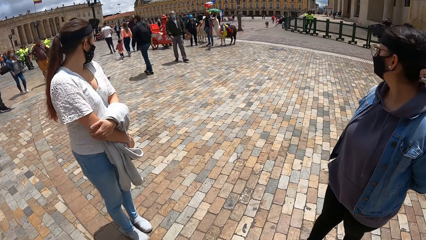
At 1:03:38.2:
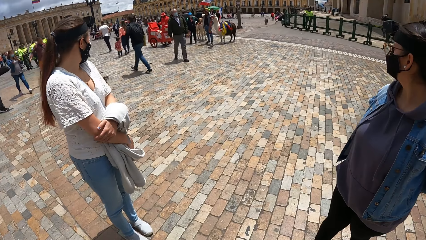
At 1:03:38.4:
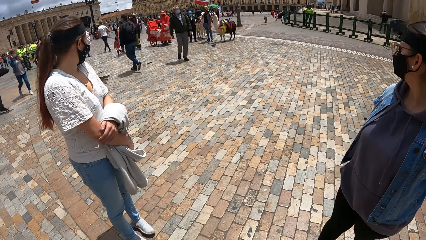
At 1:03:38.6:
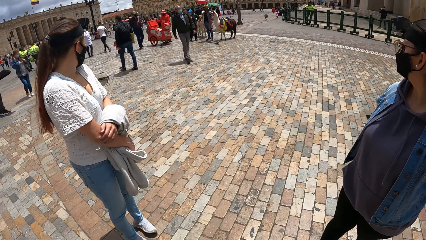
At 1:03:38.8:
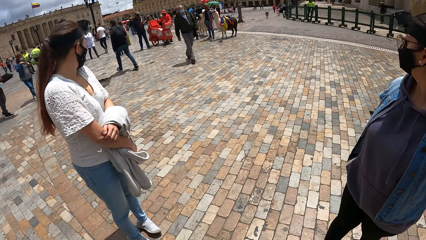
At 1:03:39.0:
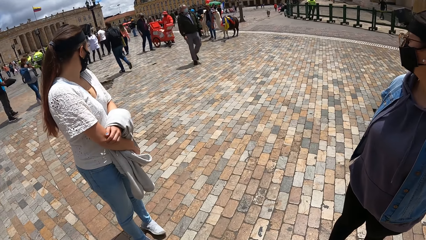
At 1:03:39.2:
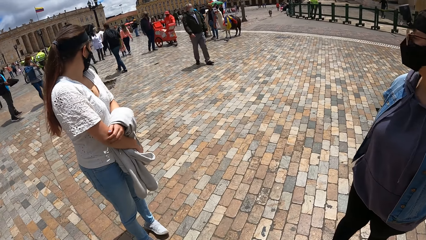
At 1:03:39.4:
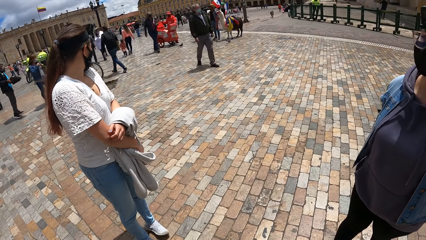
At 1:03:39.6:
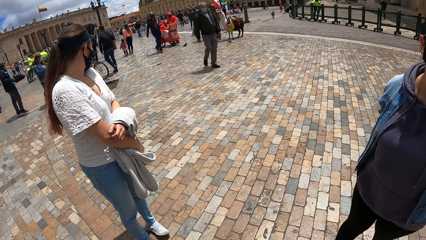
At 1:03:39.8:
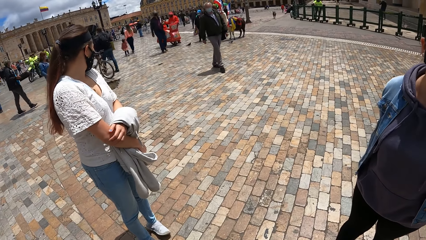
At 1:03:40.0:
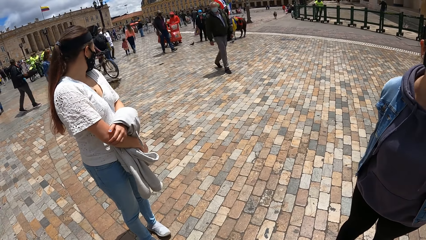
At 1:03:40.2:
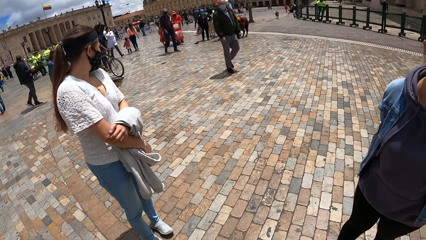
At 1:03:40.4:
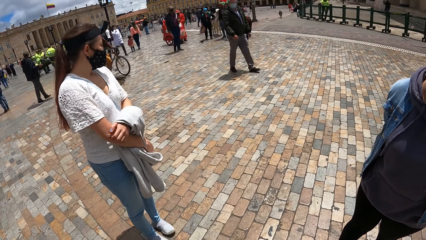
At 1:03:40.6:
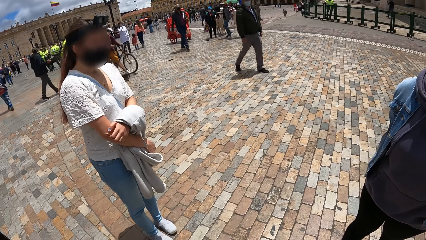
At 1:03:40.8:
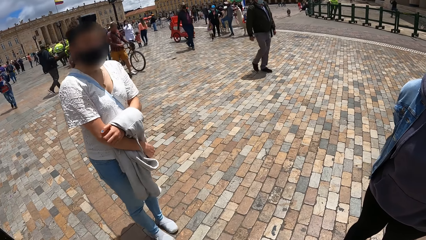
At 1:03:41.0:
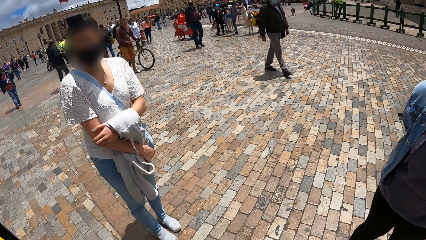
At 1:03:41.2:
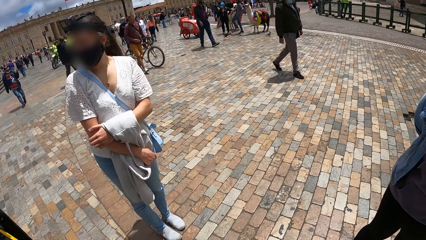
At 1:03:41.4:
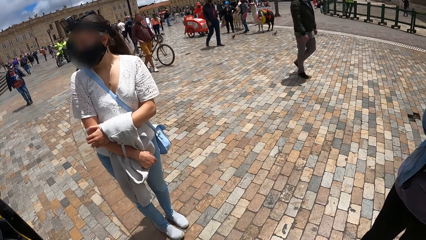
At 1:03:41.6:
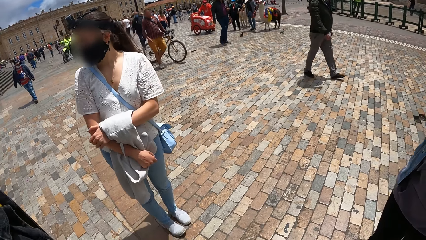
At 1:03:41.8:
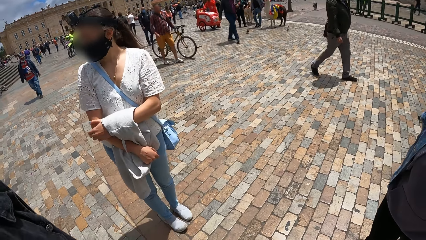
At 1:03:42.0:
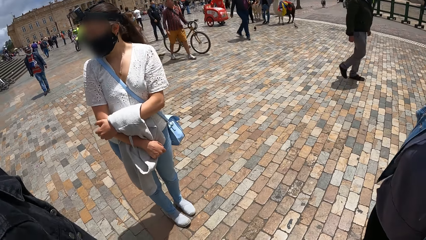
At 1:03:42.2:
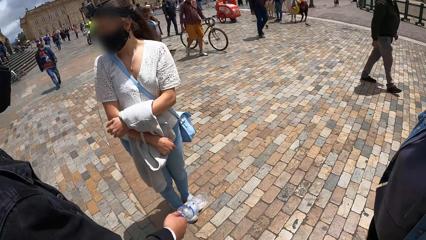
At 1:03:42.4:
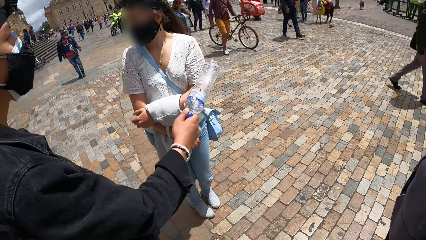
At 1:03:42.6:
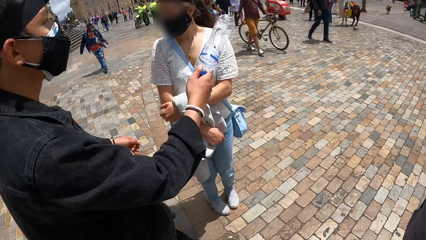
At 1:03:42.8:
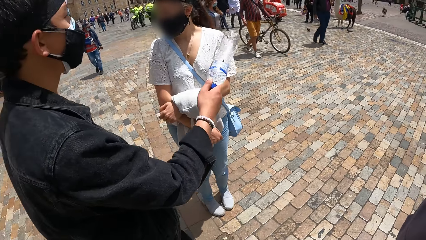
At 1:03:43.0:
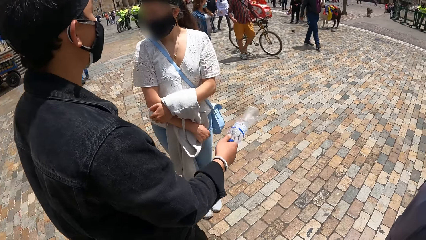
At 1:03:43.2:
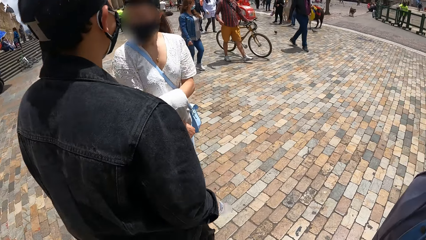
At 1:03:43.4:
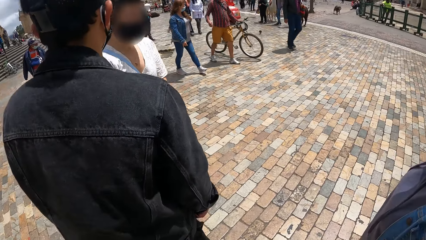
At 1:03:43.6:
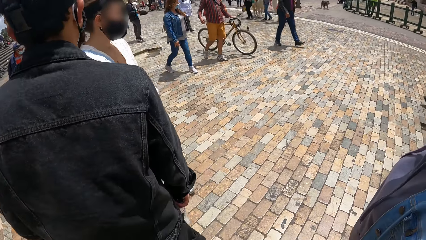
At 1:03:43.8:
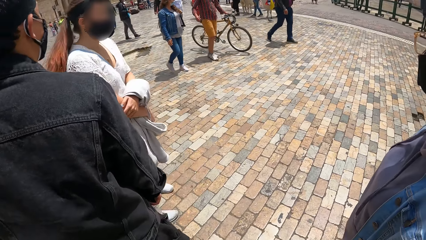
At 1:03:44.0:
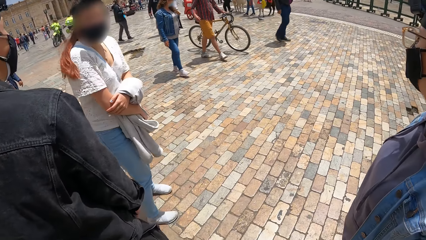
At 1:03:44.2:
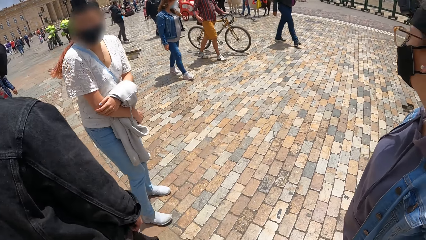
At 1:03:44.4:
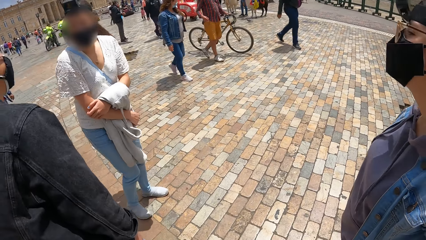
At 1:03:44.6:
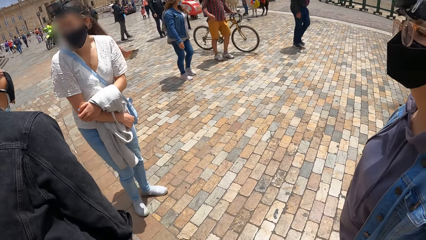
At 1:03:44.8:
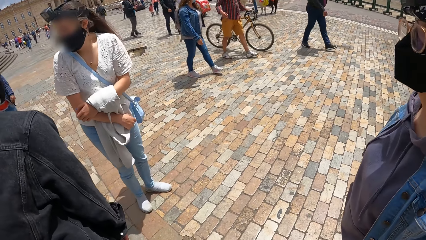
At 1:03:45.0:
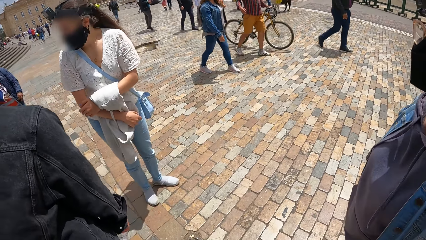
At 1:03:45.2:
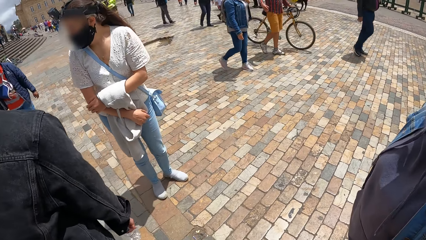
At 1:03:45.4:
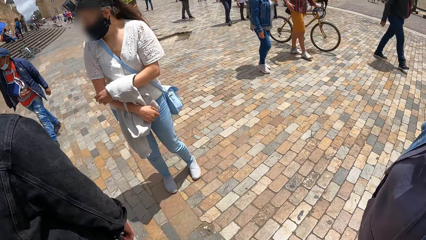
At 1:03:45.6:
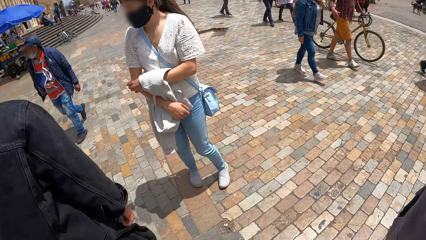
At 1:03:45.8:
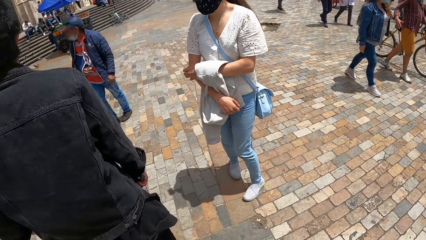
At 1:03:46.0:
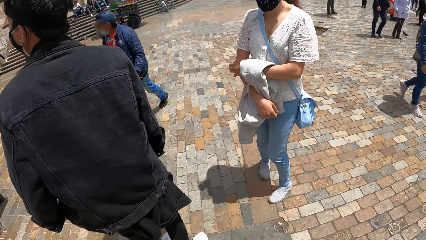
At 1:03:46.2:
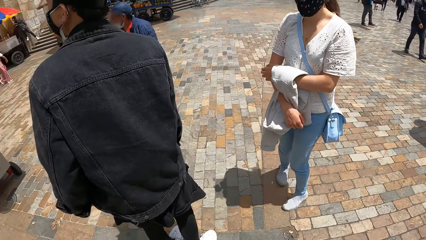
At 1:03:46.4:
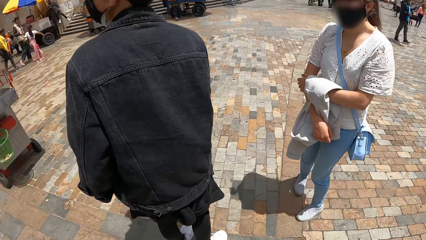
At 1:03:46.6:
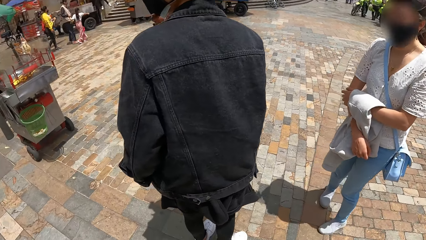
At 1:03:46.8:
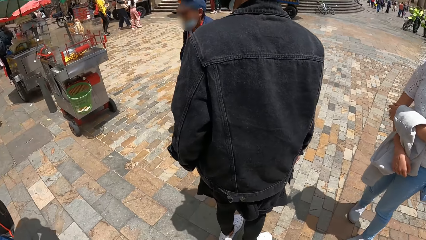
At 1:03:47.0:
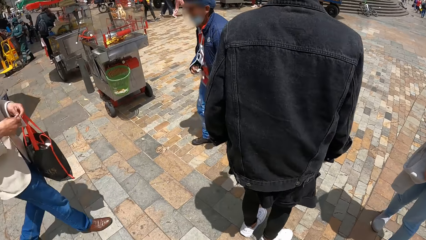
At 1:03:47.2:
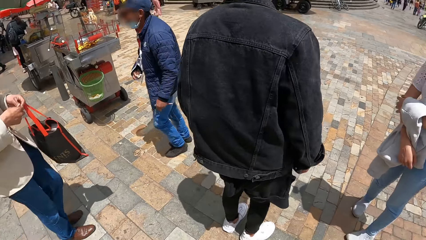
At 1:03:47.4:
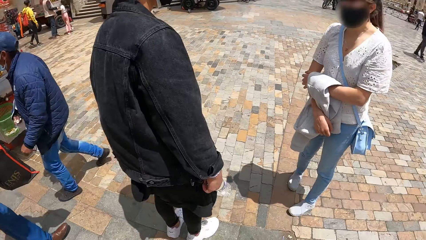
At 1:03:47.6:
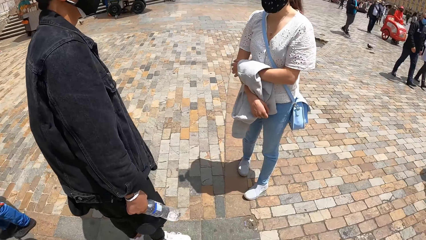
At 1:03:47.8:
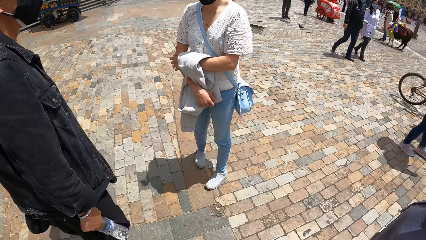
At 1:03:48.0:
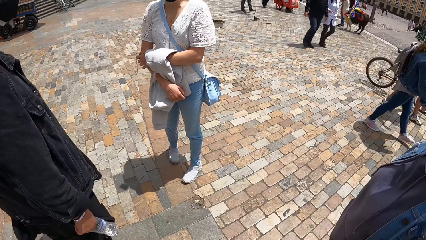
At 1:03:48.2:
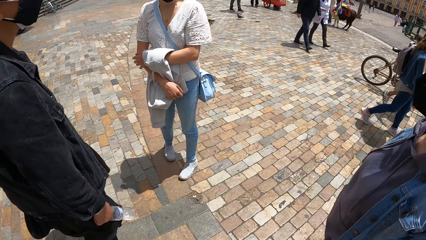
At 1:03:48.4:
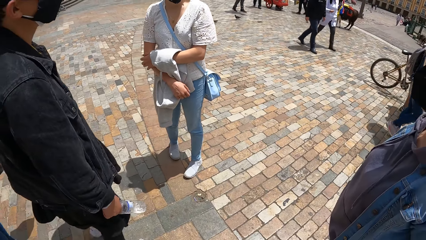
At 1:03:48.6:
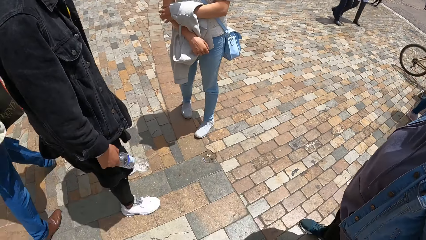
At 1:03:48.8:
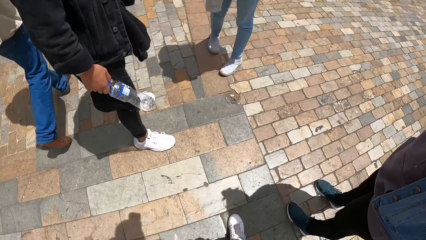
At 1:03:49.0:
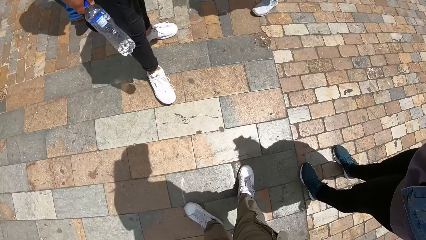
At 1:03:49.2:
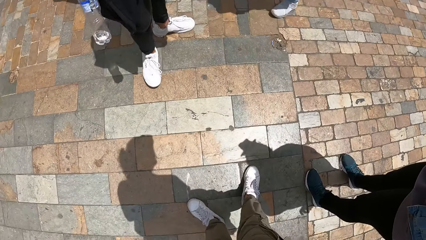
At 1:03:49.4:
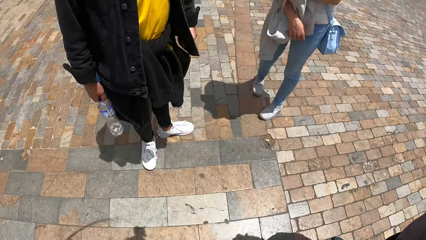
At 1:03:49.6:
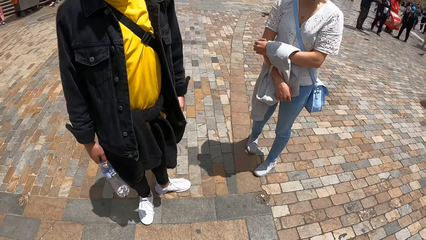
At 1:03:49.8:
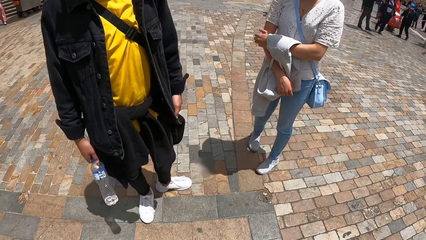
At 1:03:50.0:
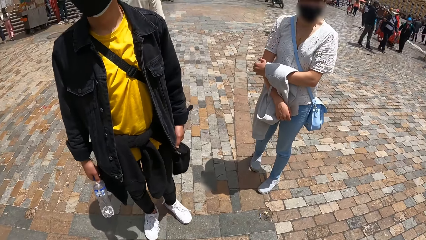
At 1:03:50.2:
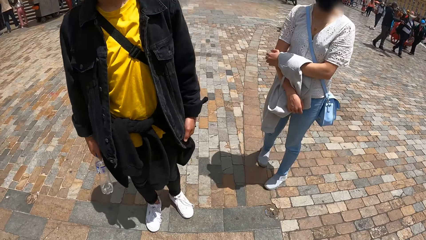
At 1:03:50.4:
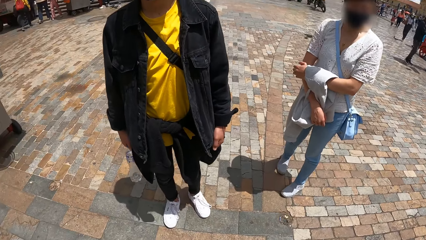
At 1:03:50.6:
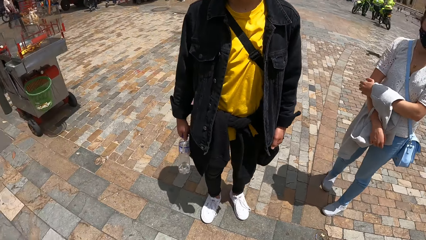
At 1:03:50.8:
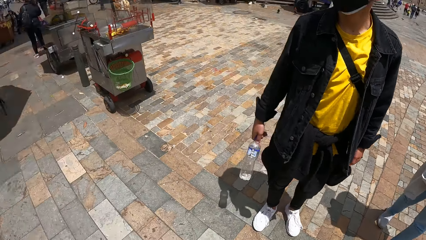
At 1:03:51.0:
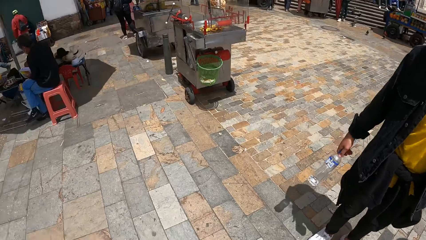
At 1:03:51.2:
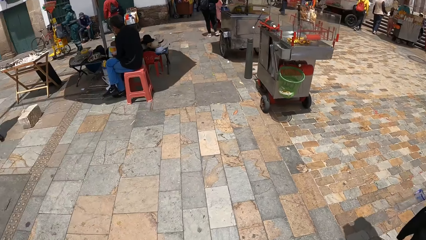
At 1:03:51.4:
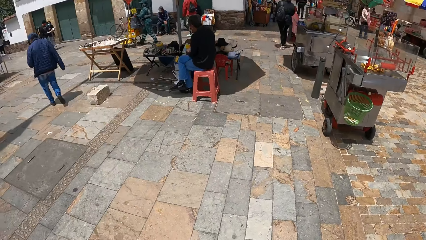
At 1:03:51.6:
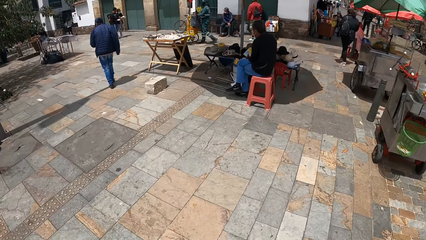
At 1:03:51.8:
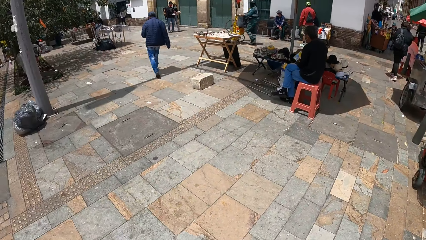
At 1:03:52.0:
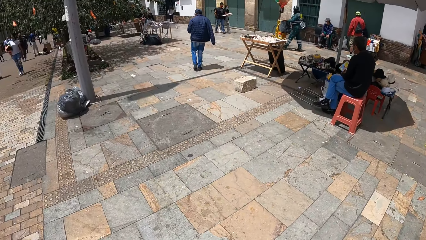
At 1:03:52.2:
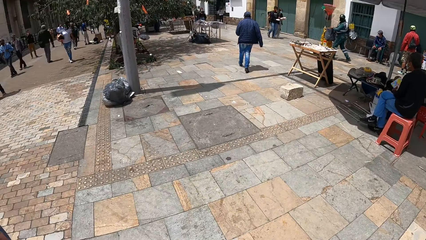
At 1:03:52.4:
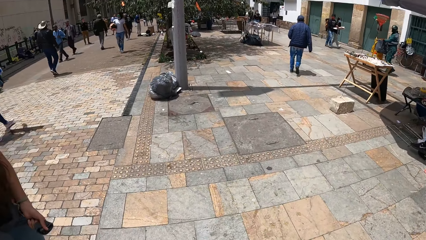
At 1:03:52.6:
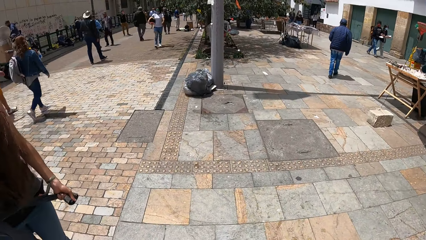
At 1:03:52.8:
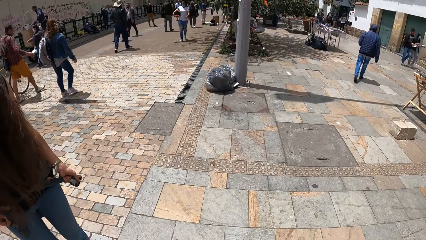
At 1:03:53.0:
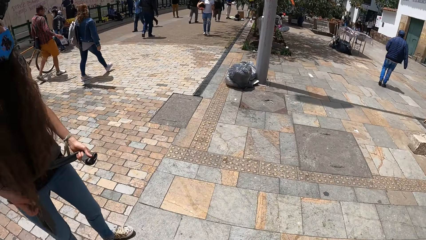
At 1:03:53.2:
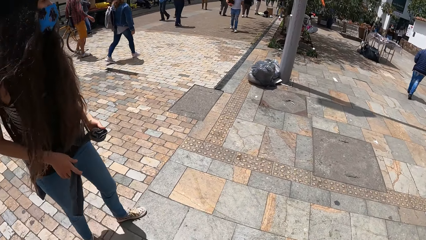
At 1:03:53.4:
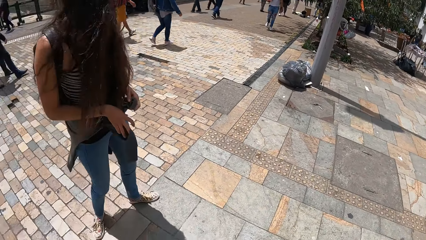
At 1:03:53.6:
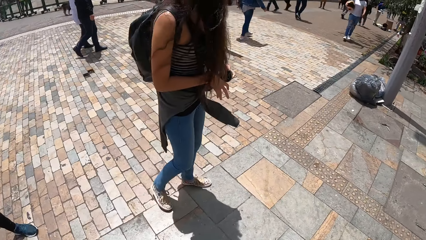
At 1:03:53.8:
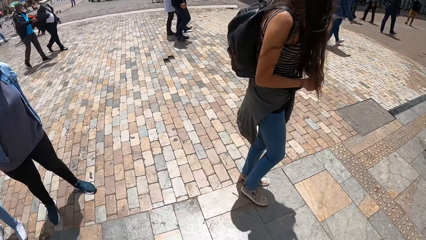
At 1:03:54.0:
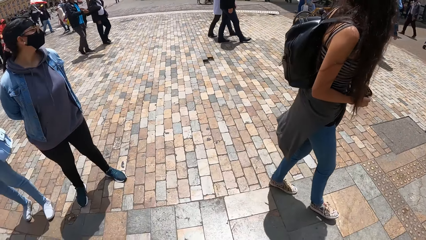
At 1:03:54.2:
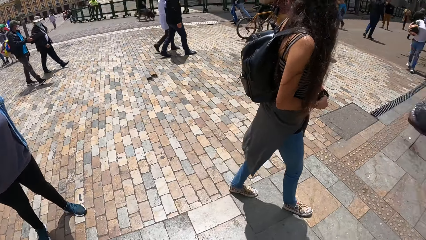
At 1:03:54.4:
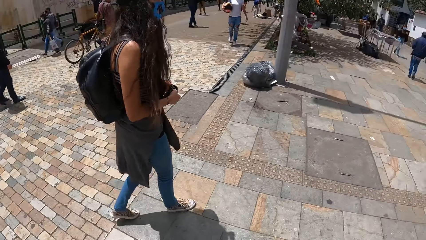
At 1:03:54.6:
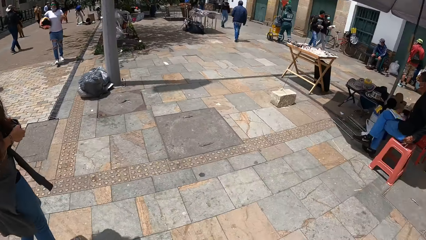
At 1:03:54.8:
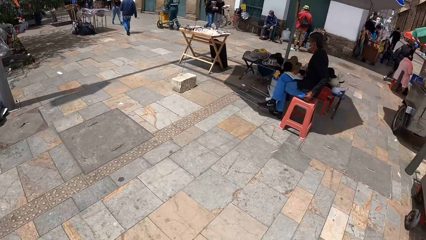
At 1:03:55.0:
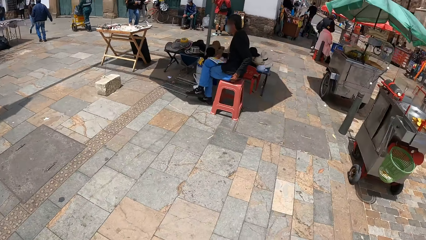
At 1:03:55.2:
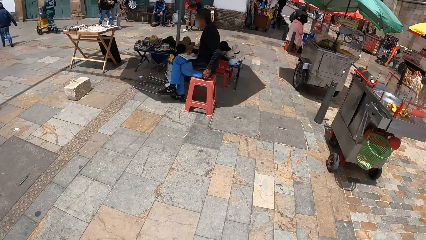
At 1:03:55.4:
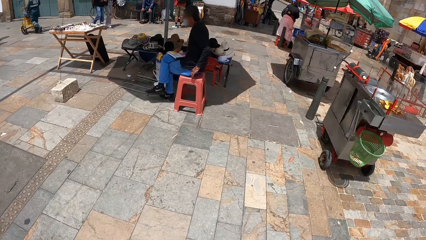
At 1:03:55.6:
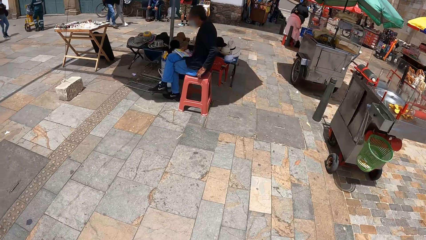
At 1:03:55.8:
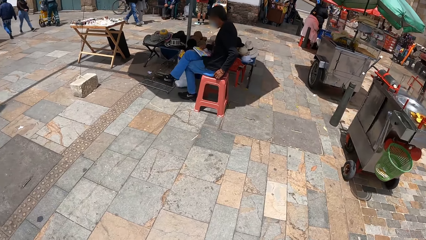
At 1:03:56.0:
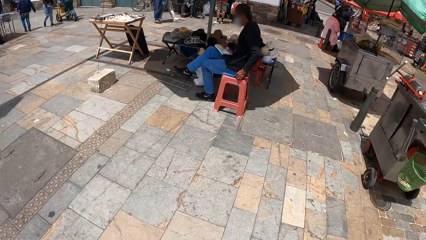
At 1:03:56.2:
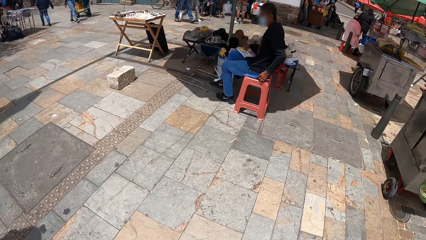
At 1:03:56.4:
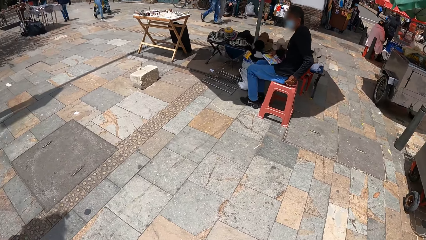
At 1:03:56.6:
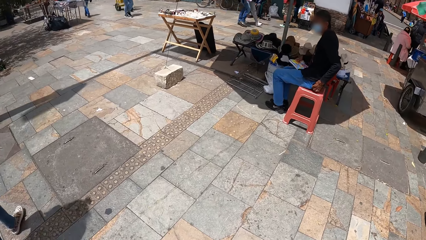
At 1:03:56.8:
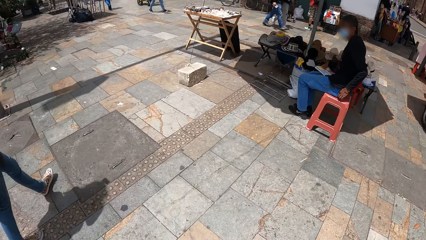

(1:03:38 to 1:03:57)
A woman itches her right elbow with her left hand. A man raises a bottle in his right hand. The camera wearer looks around.
